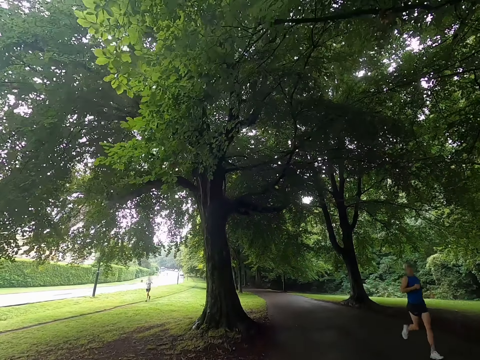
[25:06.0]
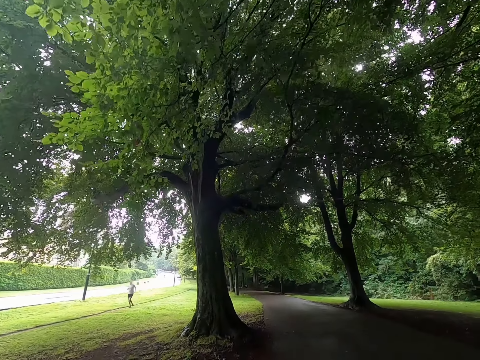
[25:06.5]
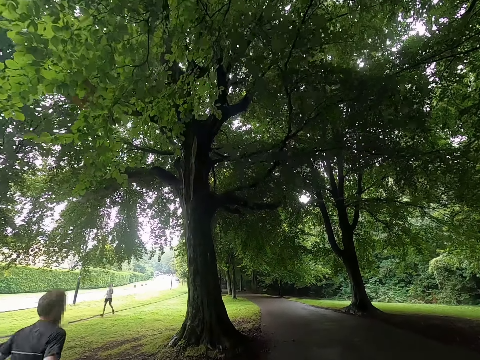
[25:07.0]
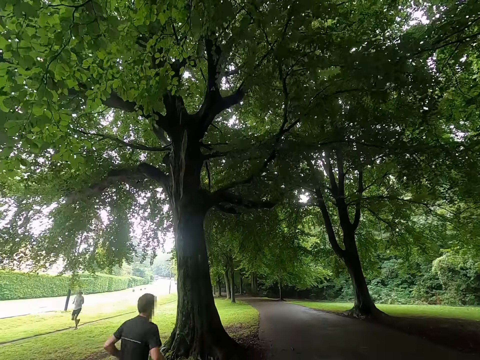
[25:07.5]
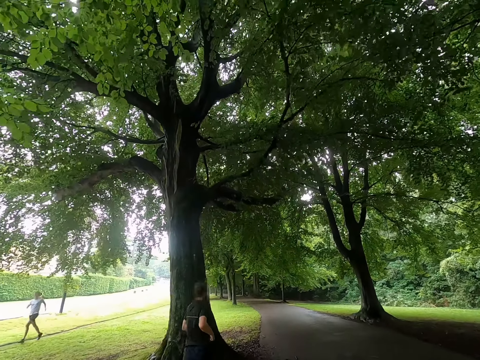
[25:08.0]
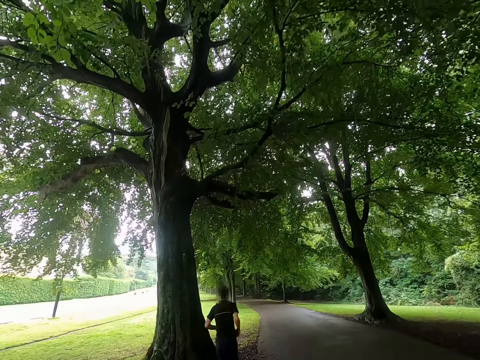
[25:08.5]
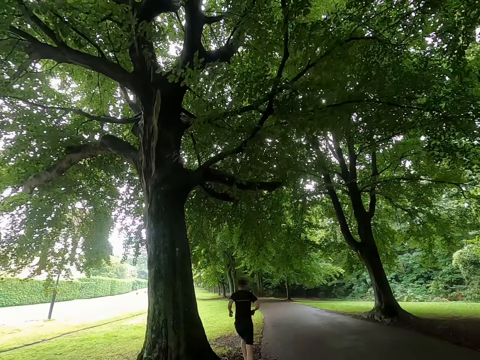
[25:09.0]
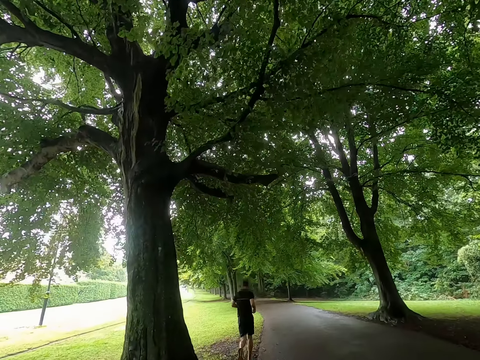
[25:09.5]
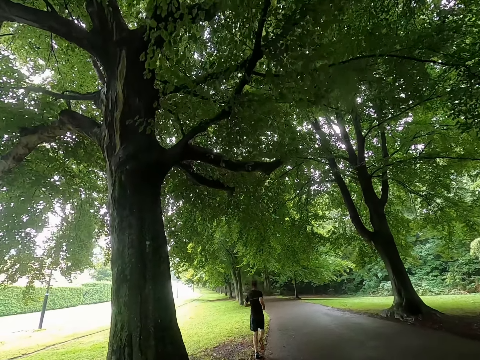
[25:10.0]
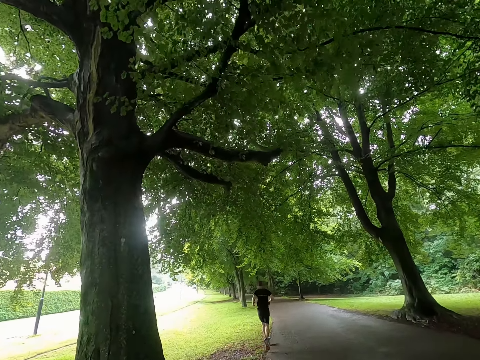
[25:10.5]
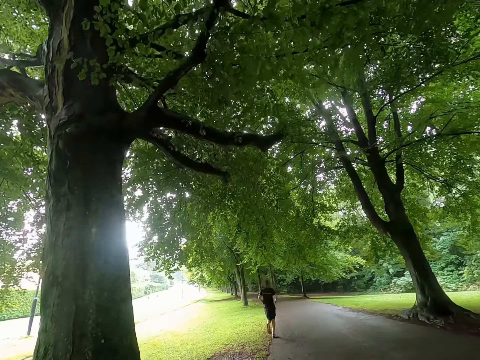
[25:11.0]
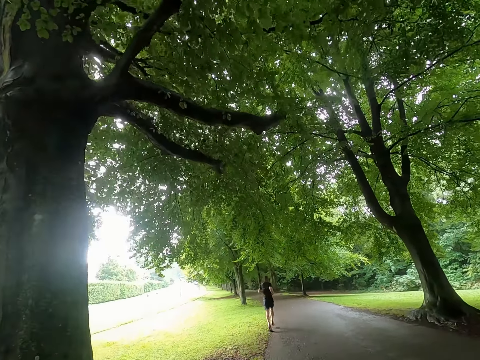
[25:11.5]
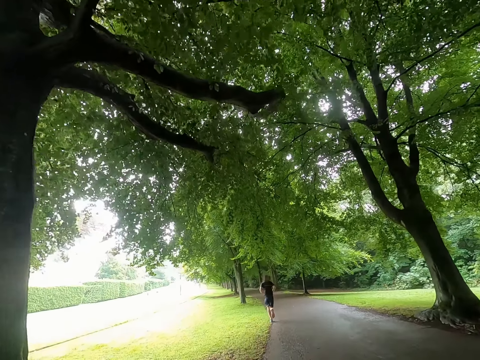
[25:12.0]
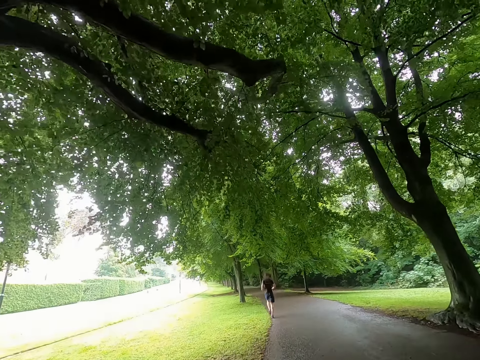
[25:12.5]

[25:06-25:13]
A man jogs past the camera wearer. Another man and a third man jog past the camera wearer.

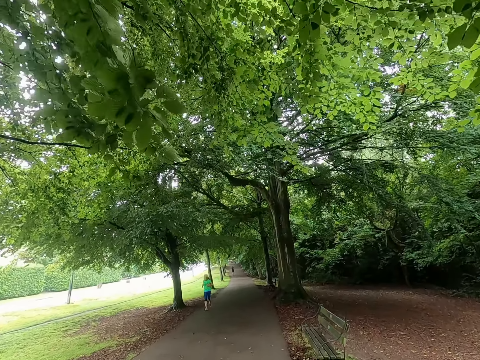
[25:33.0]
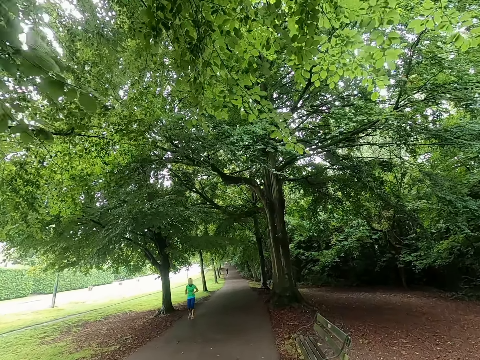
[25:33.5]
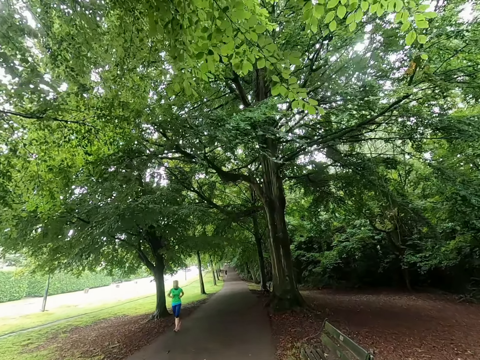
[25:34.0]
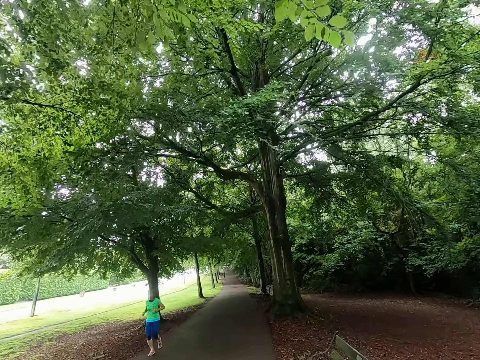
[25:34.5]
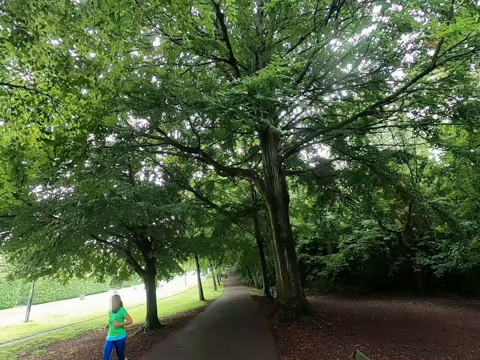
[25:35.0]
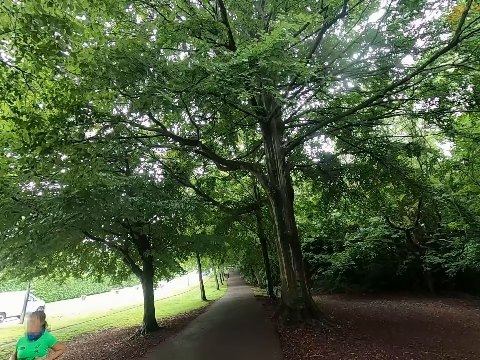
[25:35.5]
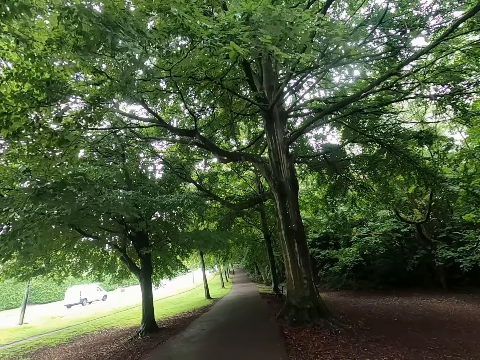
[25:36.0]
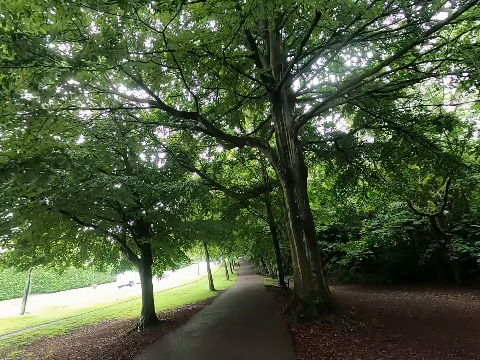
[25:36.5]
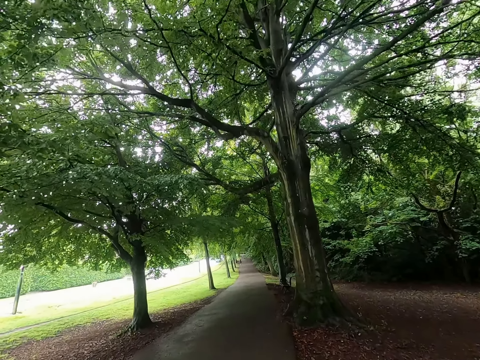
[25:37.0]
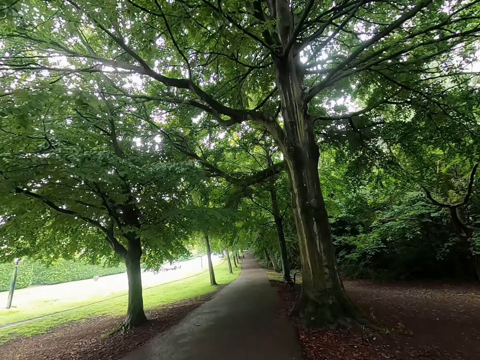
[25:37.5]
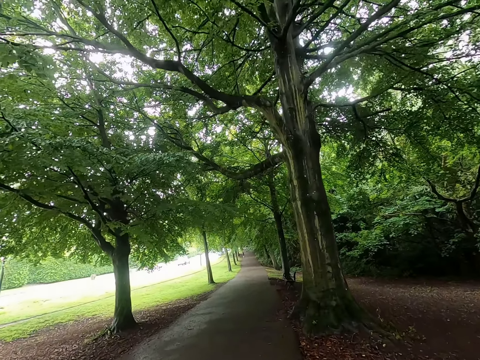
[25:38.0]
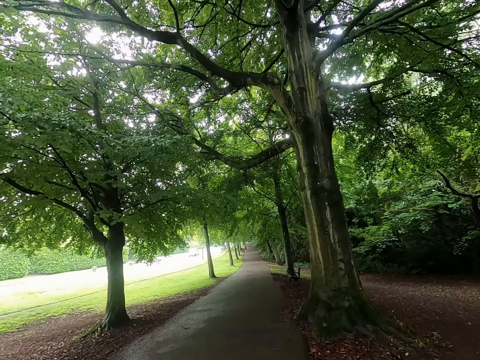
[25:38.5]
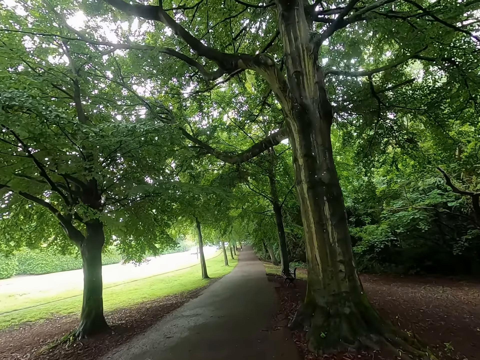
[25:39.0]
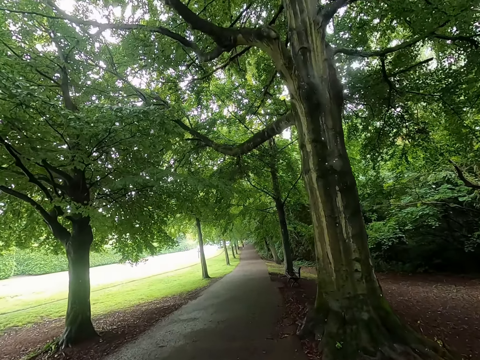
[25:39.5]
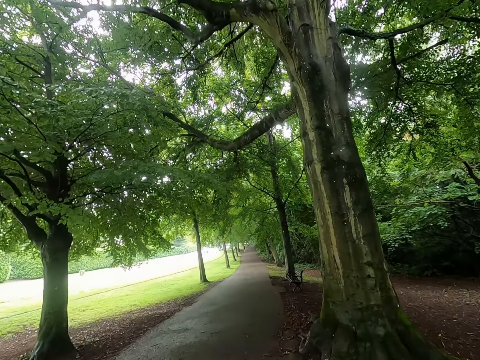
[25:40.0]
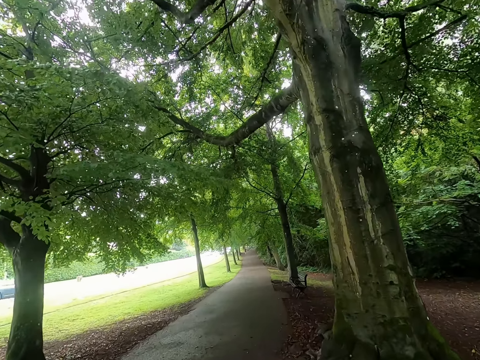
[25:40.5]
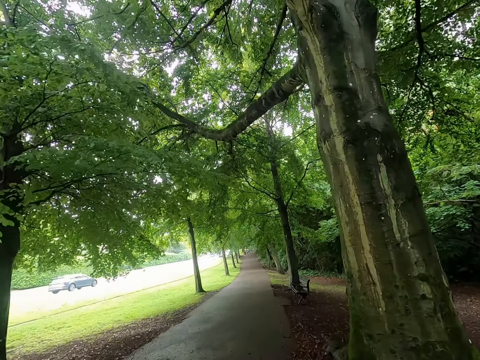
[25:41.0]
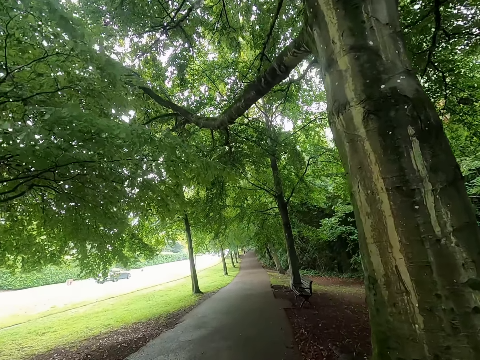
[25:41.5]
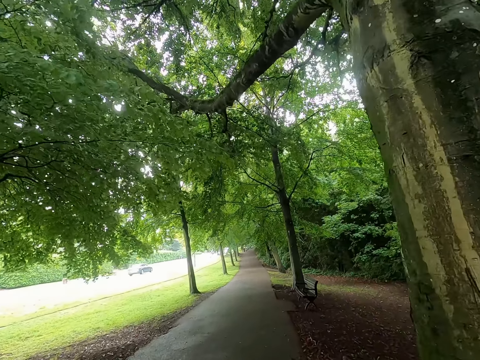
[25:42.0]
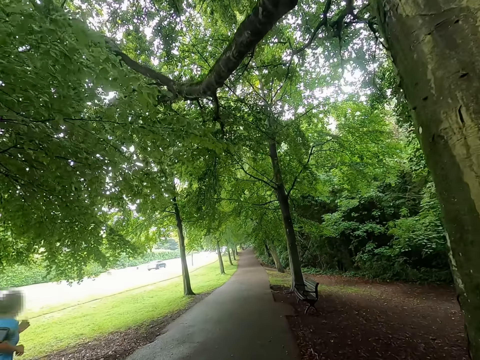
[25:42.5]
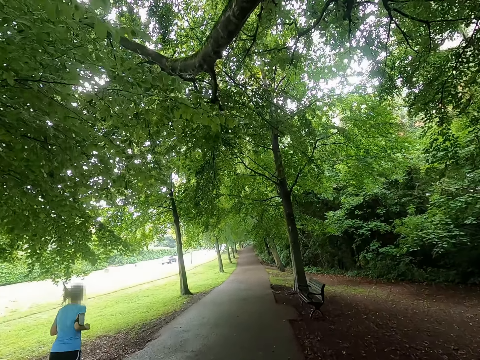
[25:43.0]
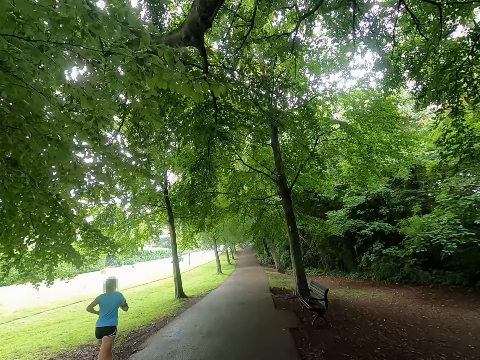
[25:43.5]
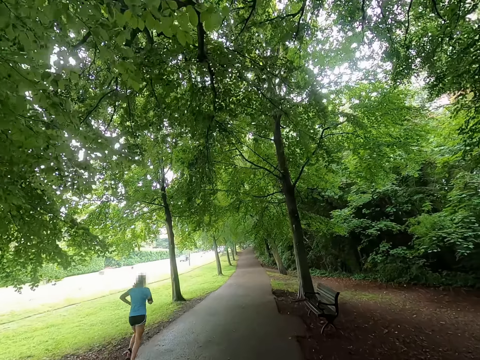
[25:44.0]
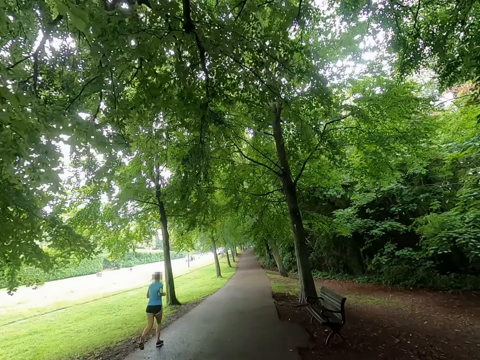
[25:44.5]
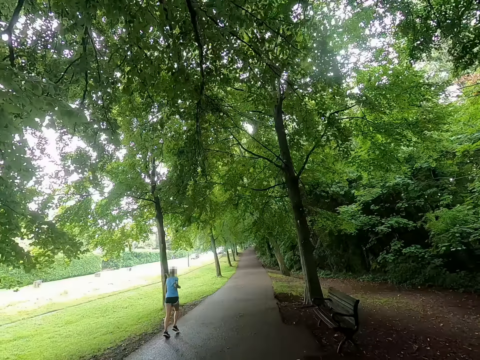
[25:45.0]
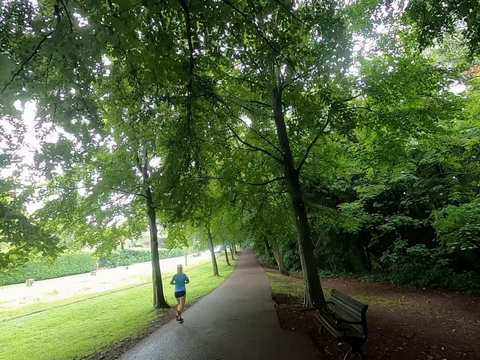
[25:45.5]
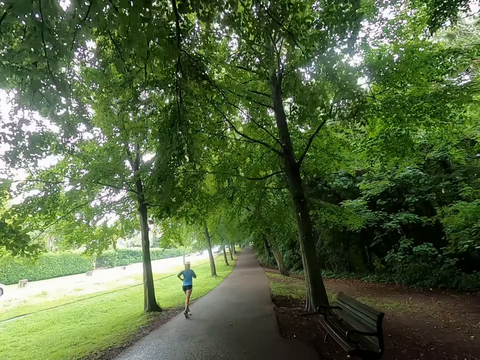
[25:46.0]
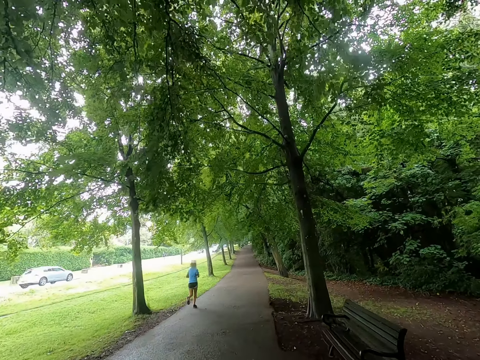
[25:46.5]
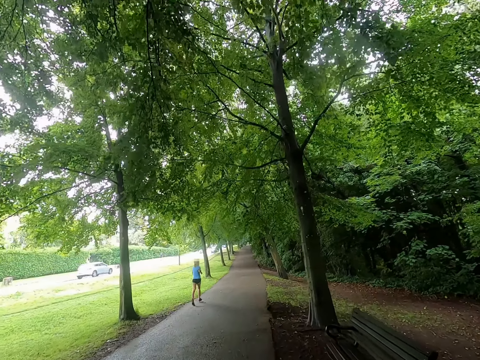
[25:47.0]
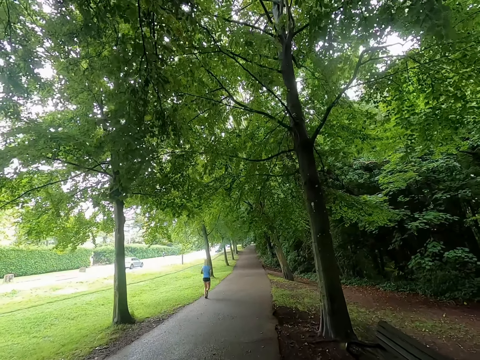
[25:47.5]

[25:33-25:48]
A woman jogs past the camera wearer. Another woman jogs past the camera wearer.

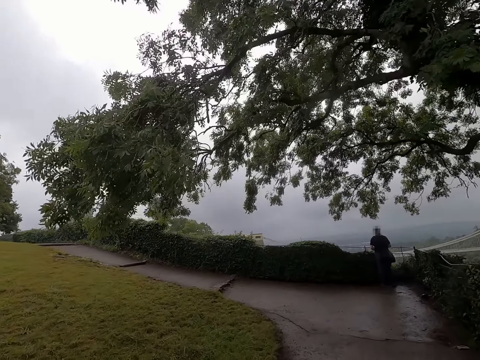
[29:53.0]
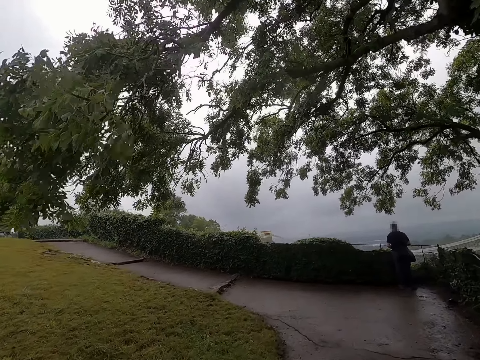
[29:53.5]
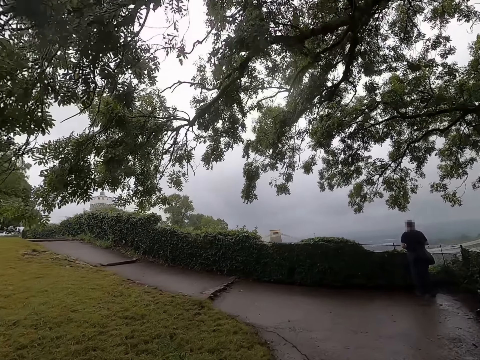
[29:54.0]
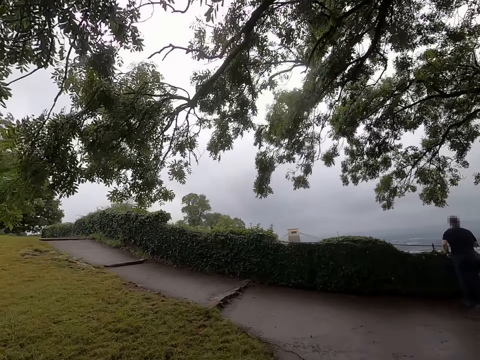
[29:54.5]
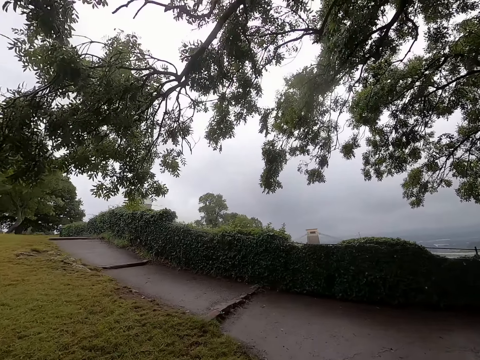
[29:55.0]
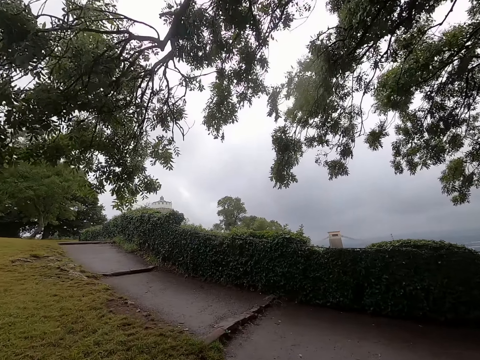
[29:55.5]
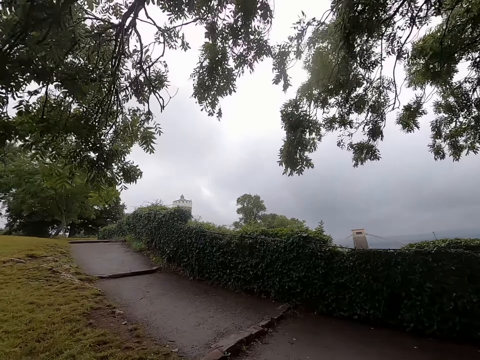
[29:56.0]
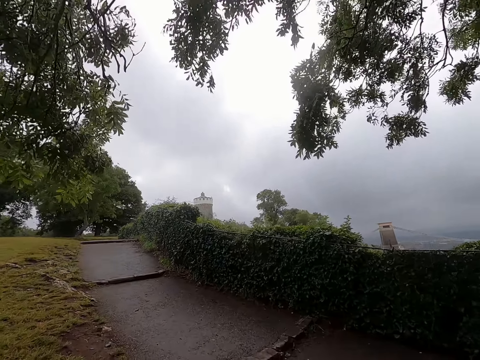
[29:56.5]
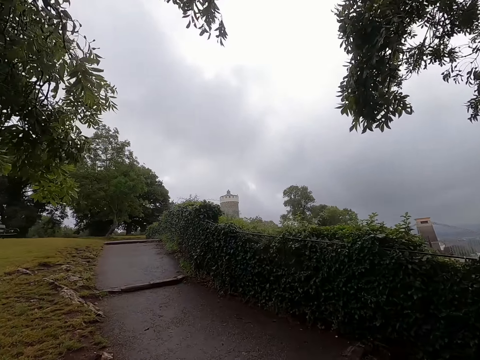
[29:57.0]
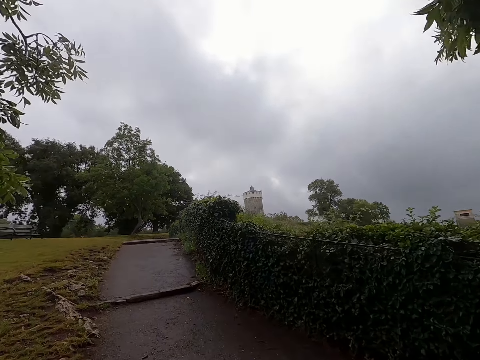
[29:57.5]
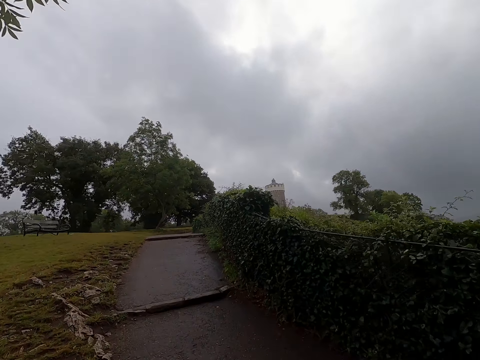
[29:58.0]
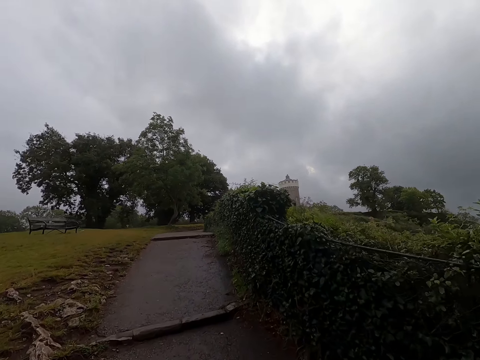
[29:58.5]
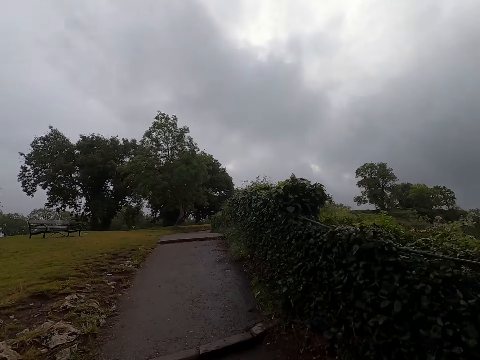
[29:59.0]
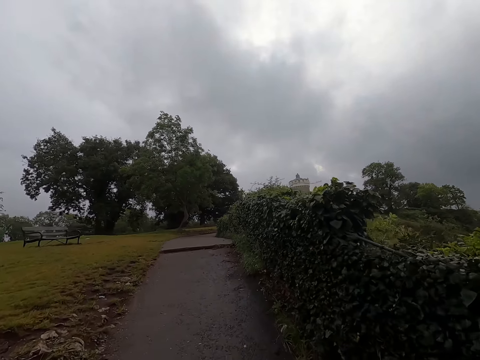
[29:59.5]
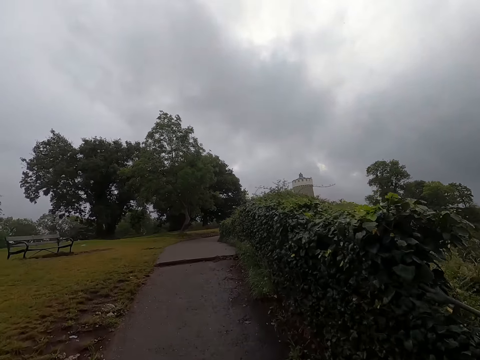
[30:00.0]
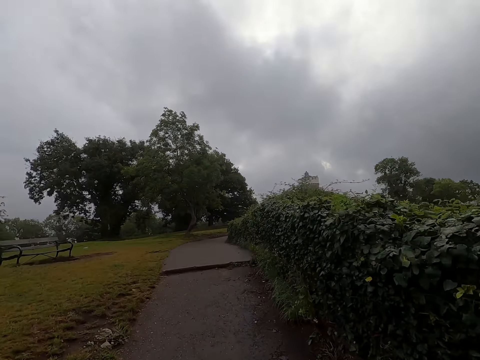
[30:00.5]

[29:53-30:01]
The camera wearer walks past a man.
